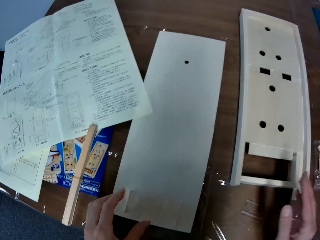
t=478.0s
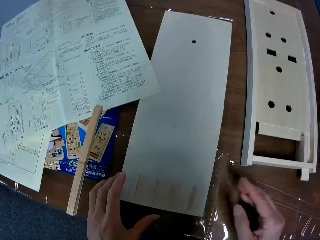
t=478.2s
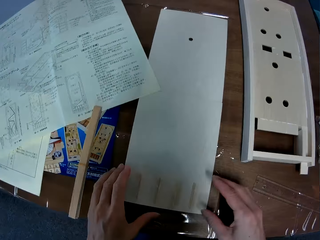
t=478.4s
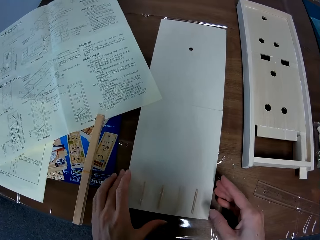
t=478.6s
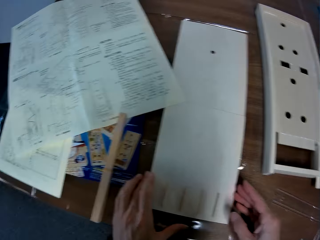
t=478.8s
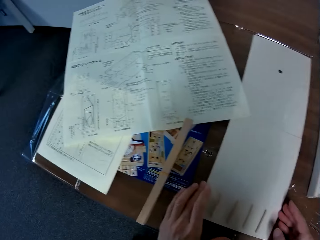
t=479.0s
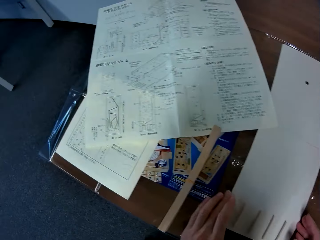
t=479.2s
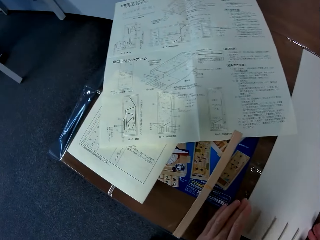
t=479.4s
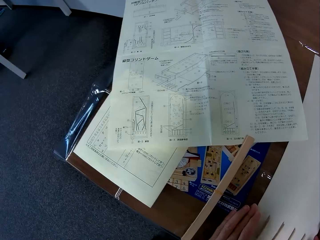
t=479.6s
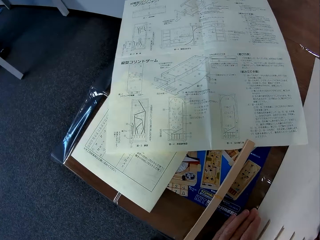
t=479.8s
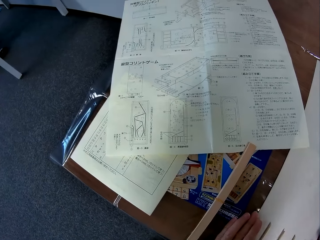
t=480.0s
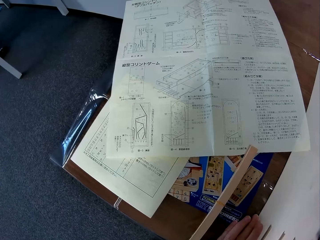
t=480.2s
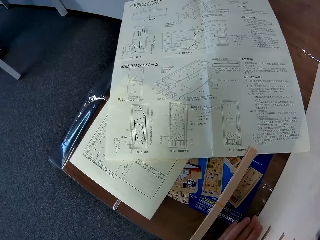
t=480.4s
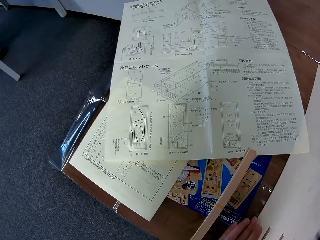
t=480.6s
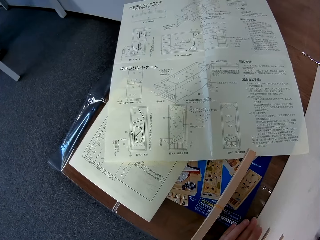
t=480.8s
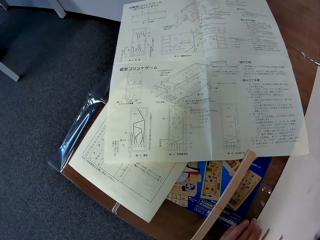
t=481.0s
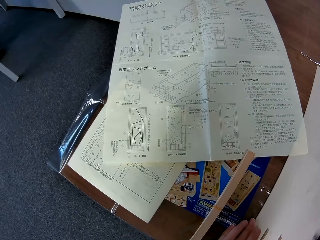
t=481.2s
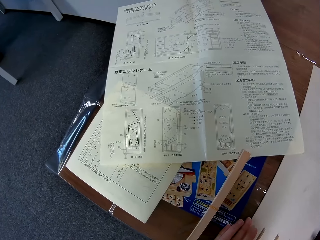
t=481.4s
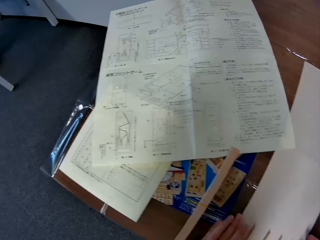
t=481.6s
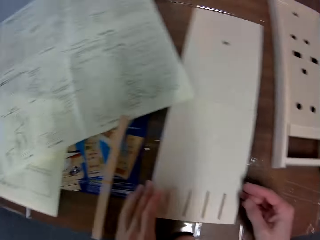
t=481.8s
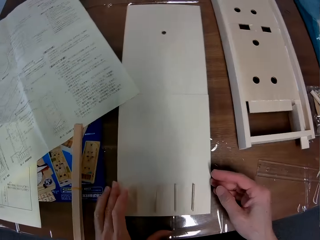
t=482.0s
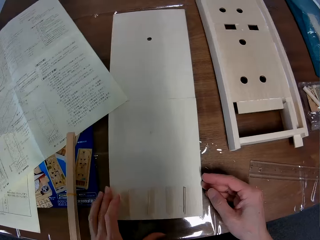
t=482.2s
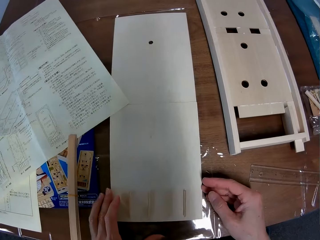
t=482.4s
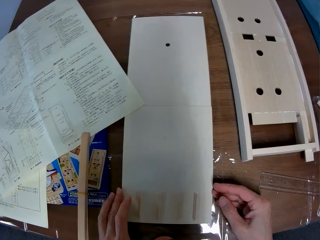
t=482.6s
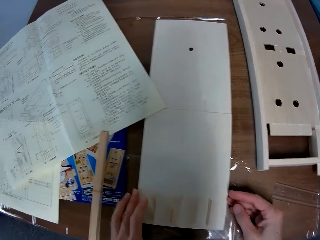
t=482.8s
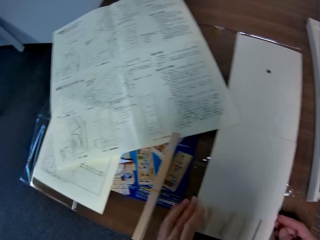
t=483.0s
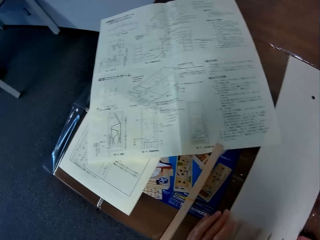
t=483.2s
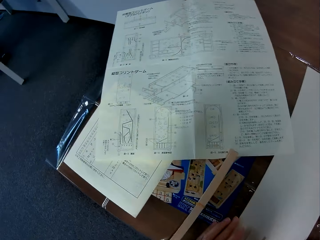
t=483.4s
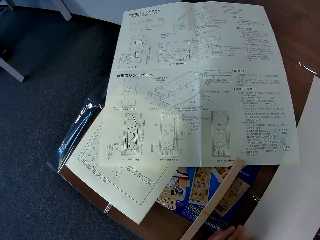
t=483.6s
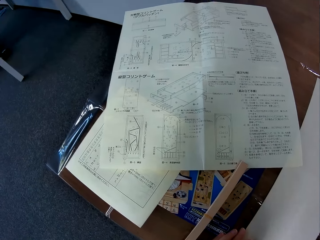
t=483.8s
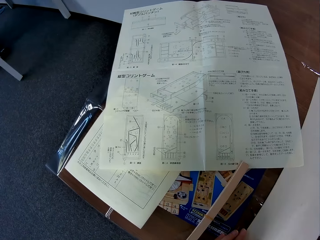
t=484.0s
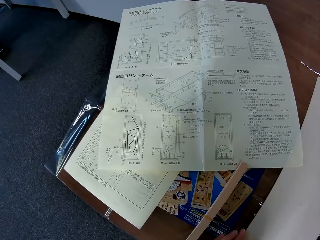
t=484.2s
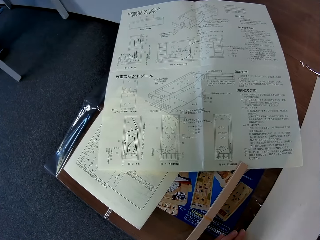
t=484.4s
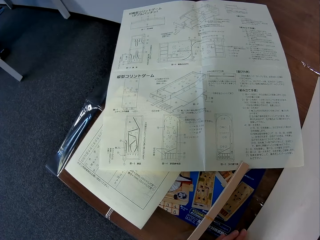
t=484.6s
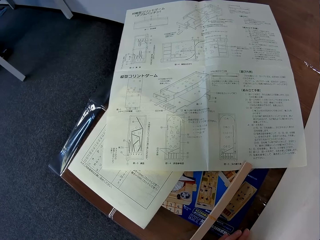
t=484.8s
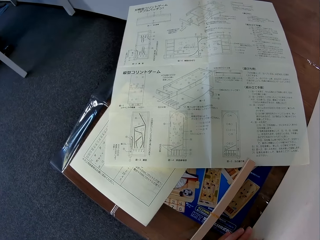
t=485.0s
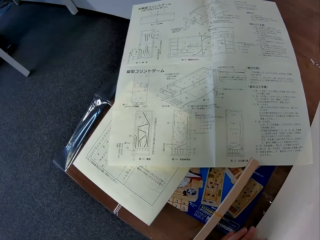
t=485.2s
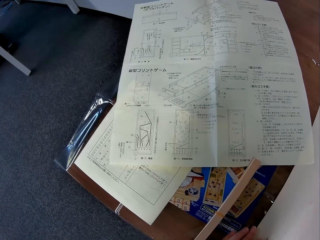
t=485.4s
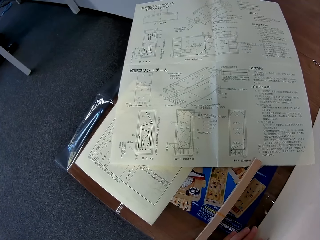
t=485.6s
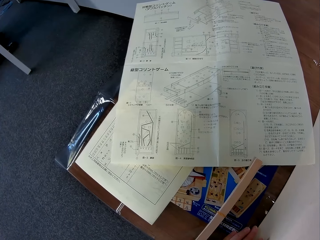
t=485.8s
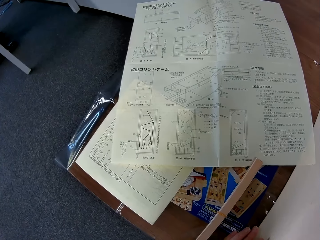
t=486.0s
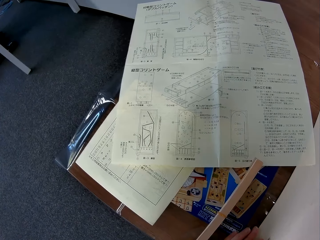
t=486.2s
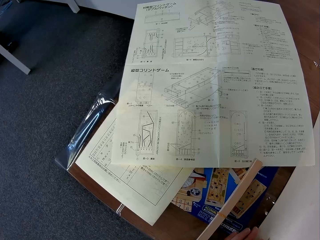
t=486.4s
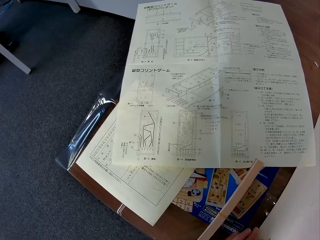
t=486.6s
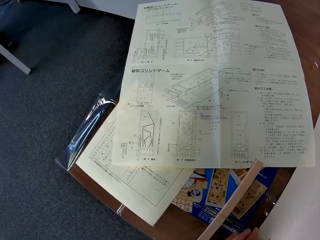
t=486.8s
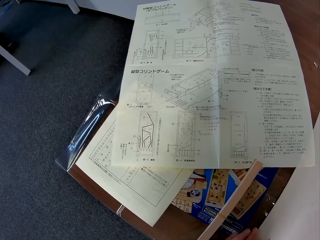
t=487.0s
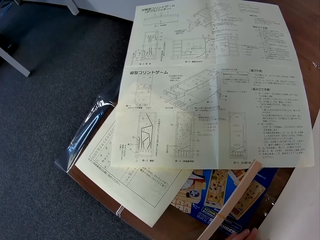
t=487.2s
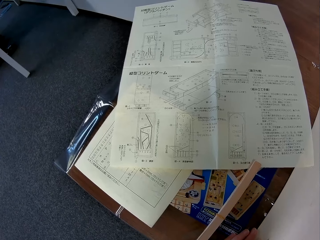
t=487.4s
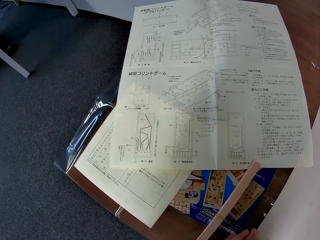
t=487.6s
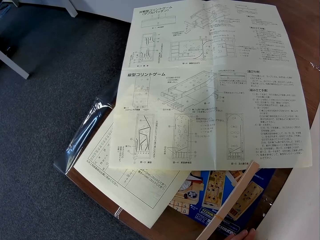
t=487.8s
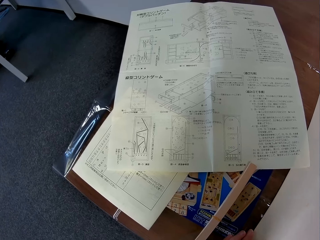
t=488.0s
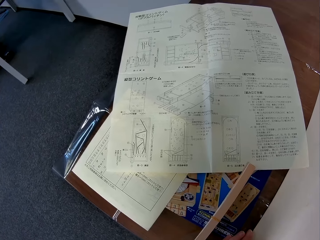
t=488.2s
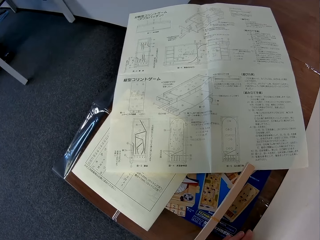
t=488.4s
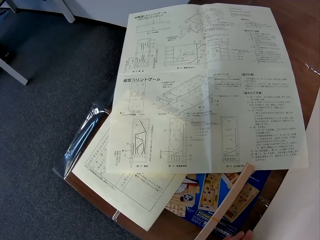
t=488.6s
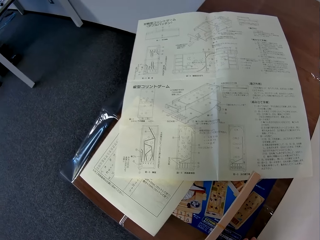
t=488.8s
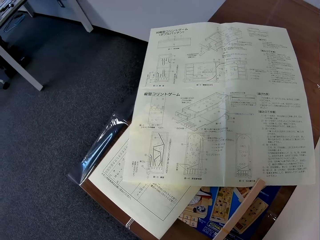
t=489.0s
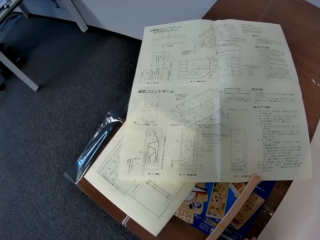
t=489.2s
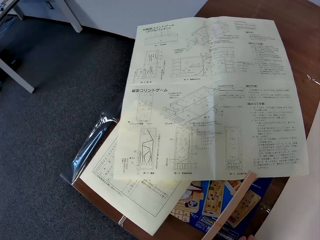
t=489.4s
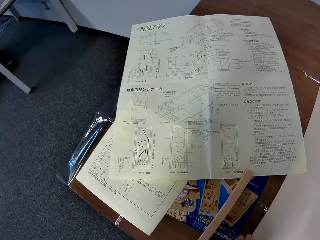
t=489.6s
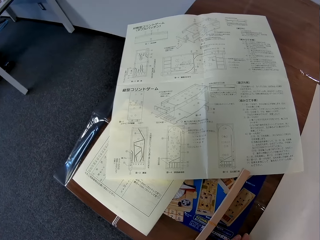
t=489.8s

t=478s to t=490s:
The camera wearer touches the wooden board. He moves the other part of the mechanical model on the table with his hands. He looks at the instructor manual.

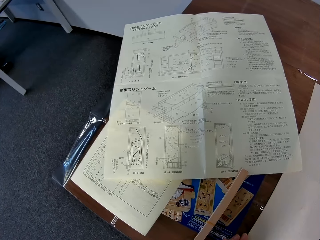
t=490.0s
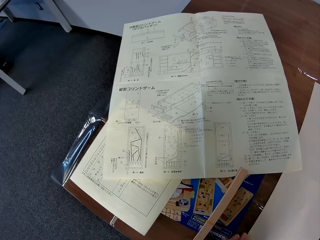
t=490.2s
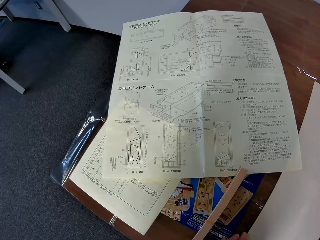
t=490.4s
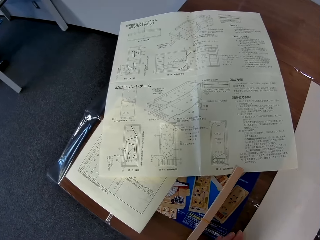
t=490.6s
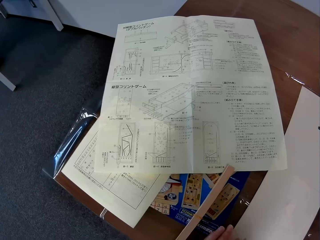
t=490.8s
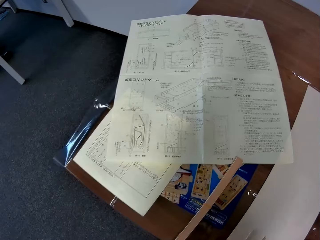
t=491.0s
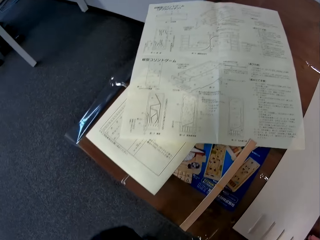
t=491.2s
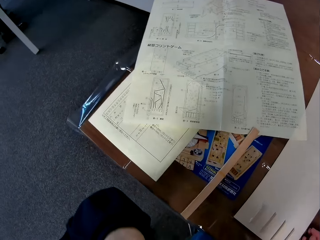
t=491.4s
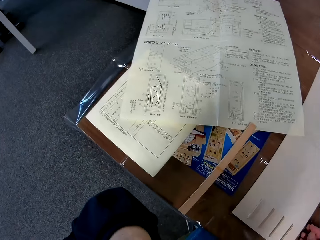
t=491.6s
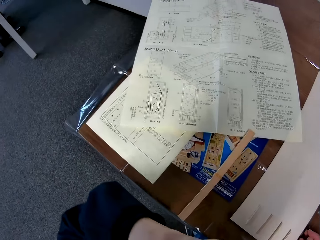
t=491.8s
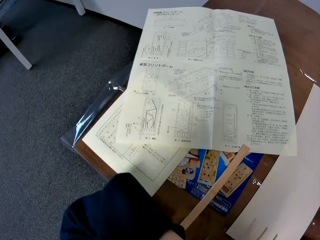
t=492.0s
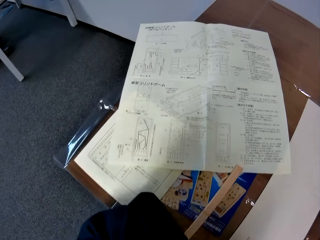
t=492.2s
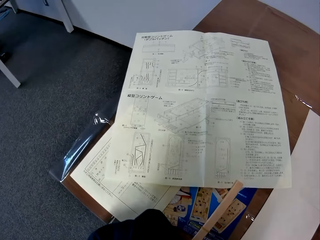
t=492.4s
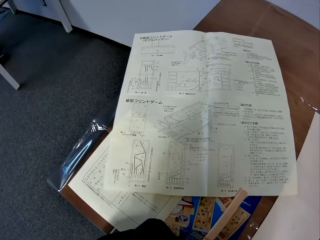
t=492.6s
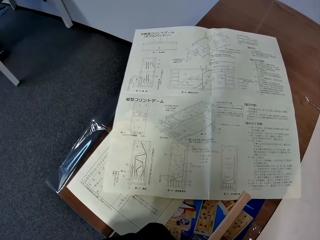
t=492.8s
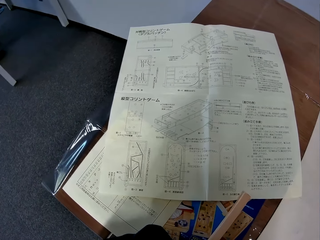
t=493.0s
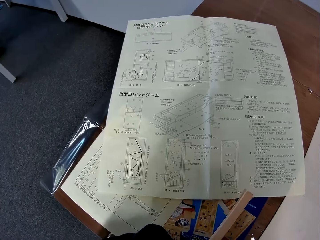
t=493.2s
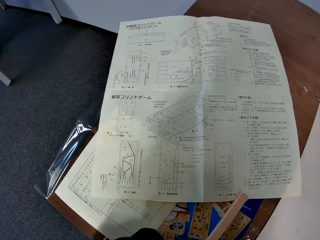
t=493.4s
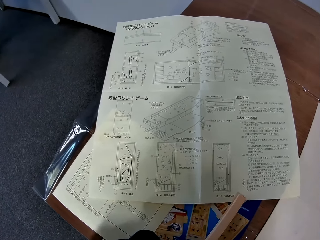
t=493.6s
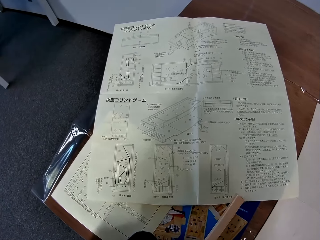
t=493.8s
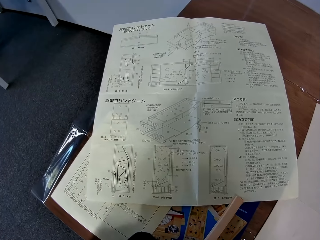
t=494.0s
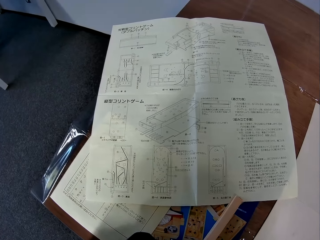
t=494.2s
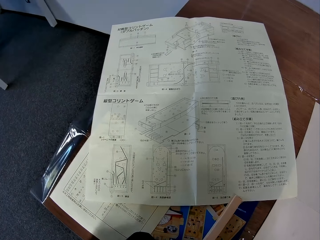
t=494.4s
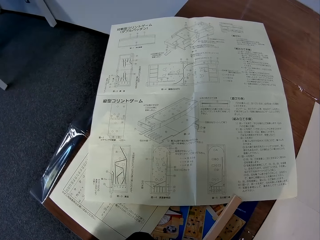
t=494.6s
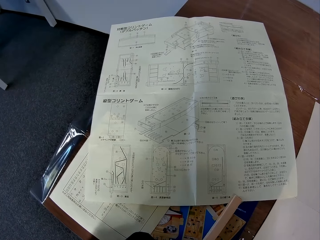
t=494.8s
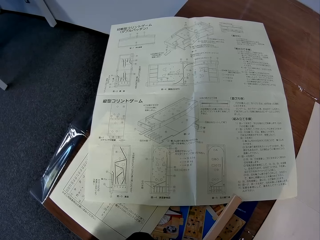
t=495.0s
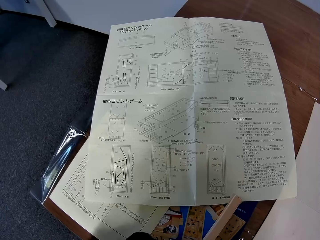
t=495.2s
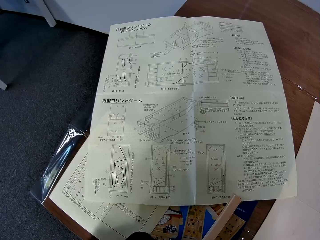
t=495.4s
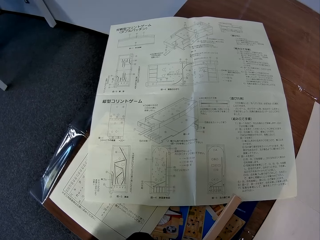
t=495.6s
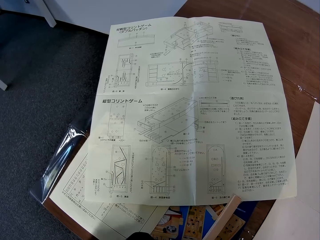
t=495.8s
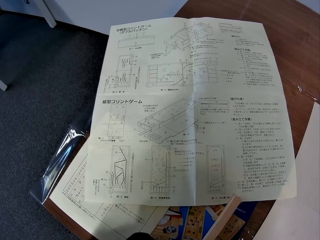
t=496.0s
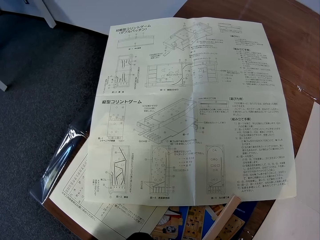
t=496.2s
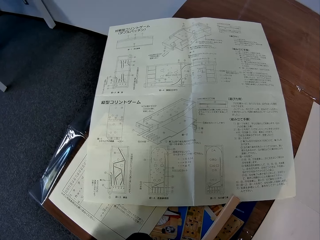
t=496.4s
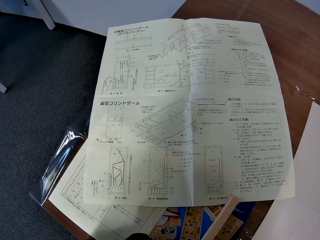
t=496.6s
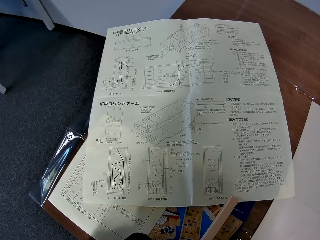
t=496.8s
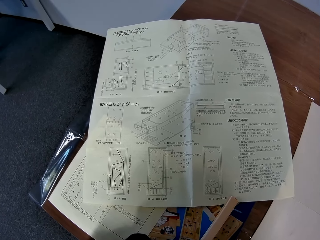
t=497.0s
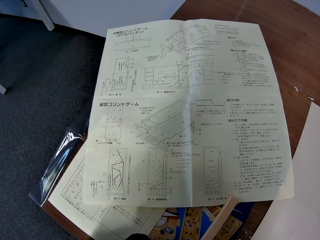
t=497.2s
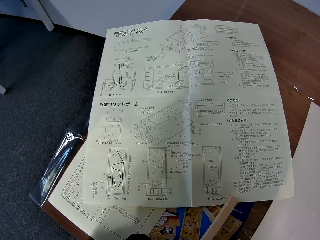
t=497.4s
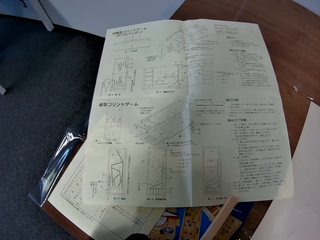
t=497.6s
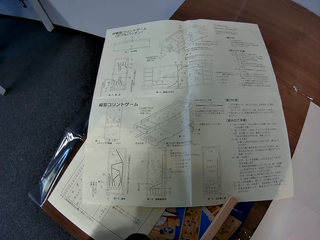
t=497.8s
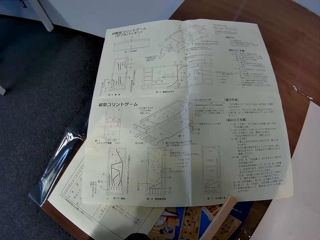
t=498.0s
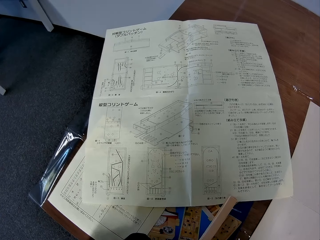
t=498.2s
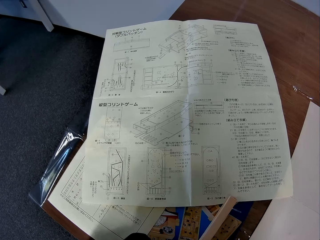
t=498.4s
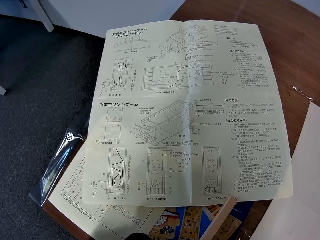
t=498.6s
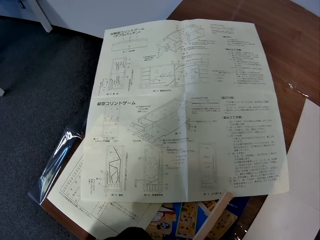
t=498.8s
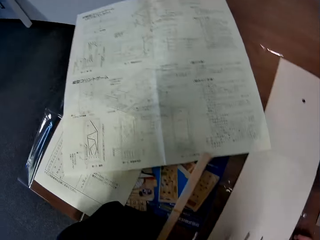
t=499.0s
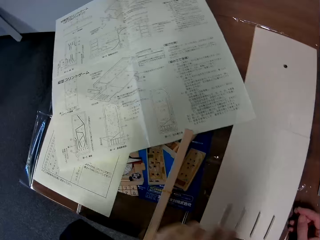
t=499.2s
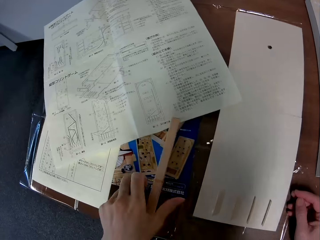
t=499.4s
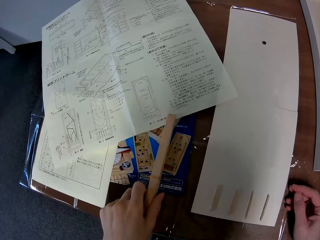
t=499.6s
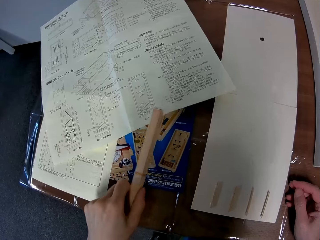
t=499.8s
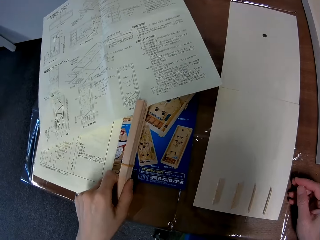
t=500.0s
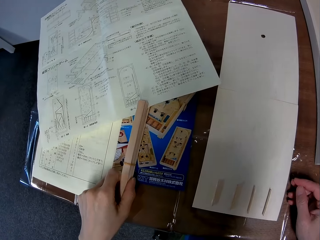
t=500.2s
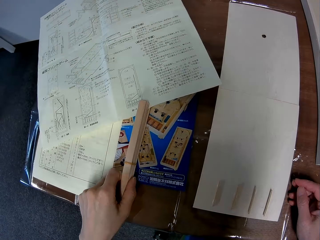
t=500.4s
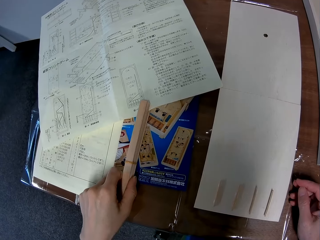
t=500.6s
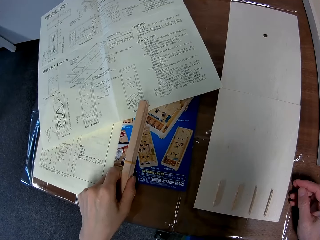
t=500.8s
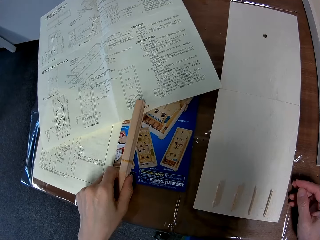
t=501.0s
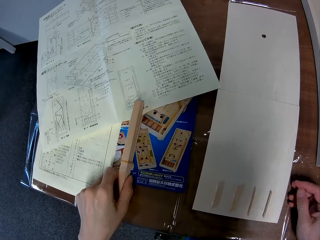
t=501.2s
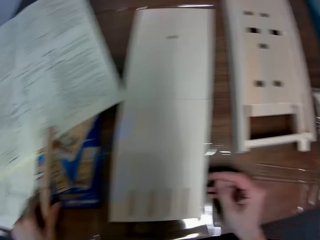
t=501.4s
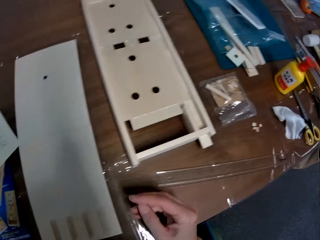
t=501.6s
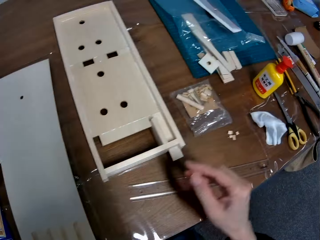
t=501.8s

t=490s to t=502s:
The camera wearer moves a piece of the mechanical model on the table with his left hand.
